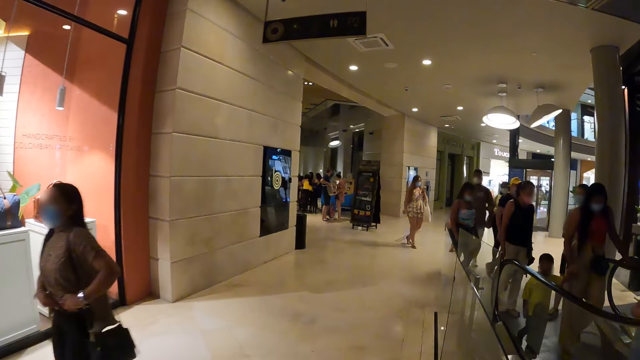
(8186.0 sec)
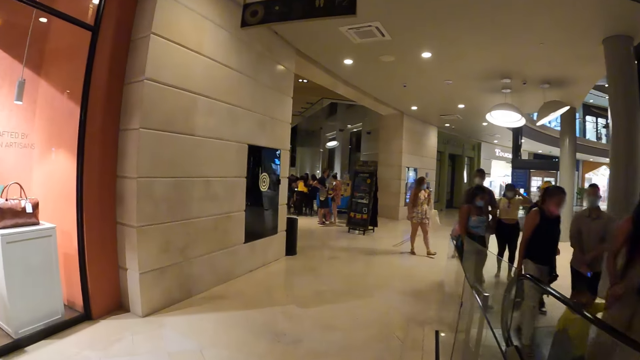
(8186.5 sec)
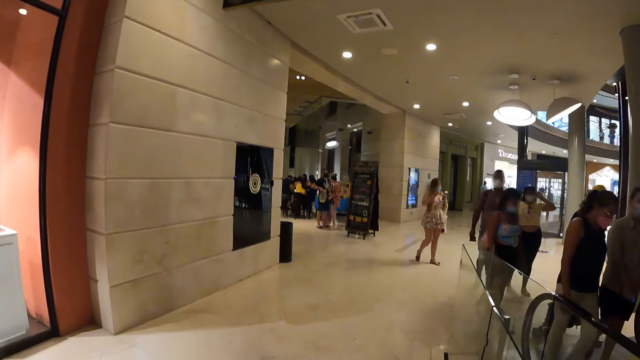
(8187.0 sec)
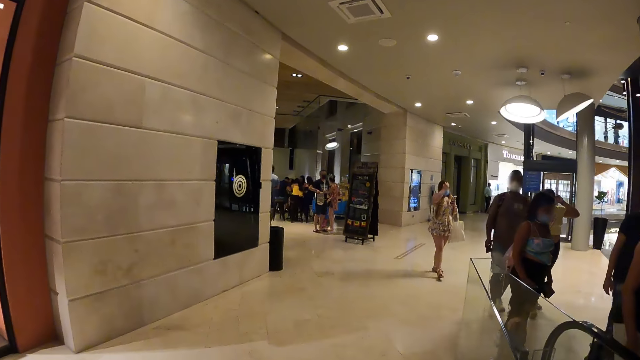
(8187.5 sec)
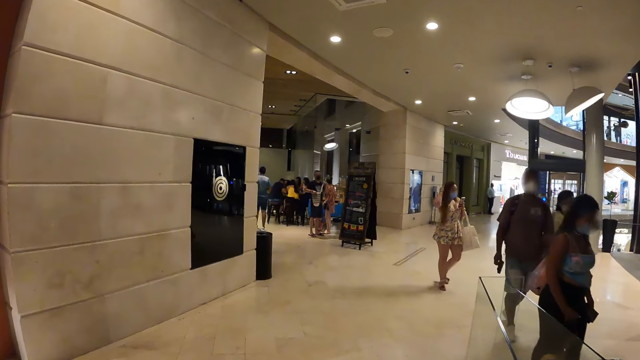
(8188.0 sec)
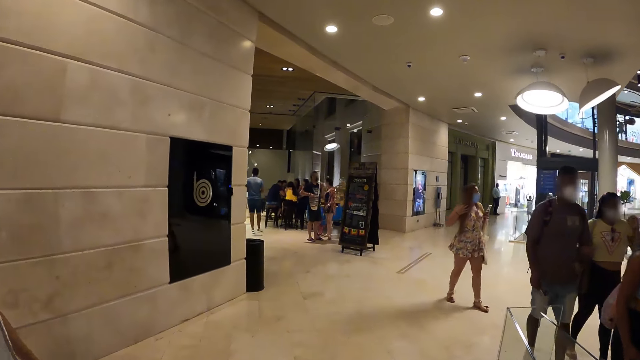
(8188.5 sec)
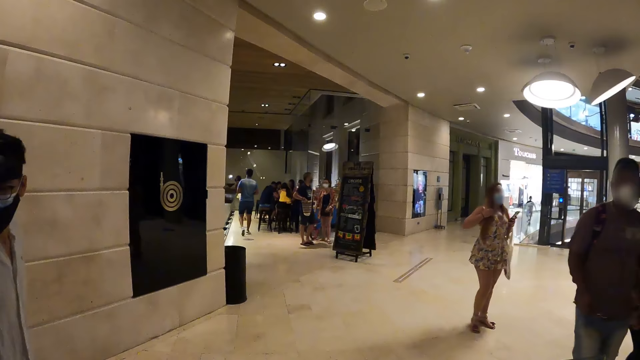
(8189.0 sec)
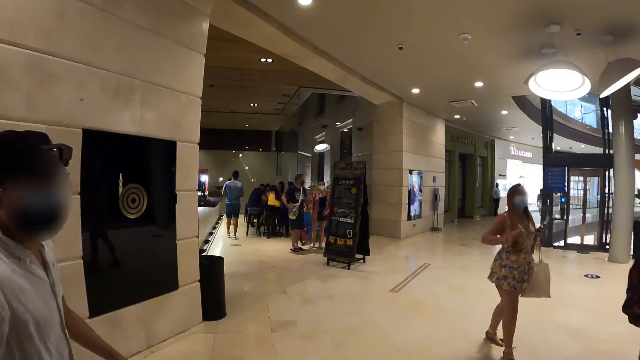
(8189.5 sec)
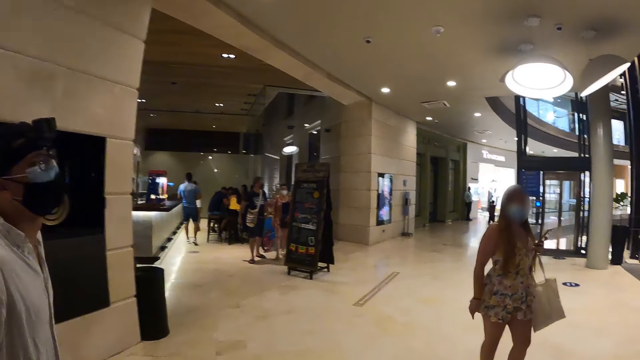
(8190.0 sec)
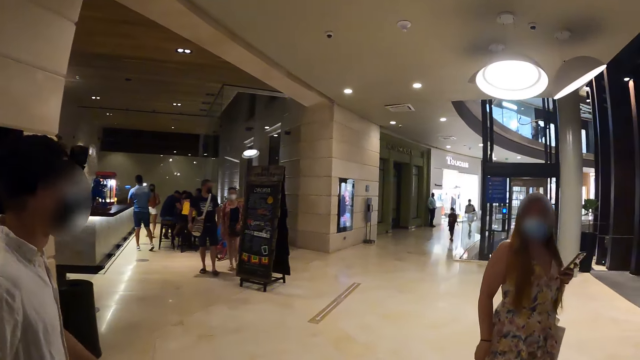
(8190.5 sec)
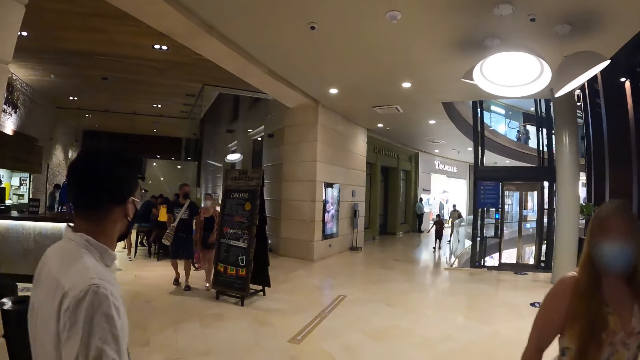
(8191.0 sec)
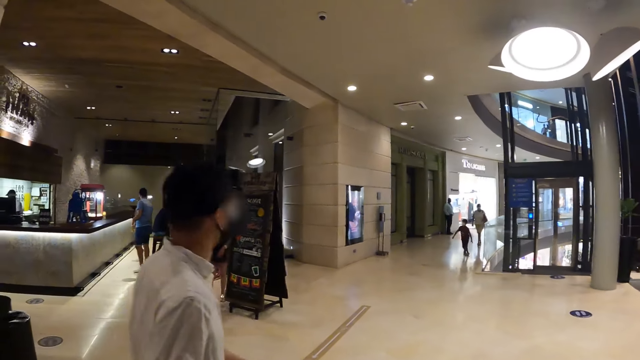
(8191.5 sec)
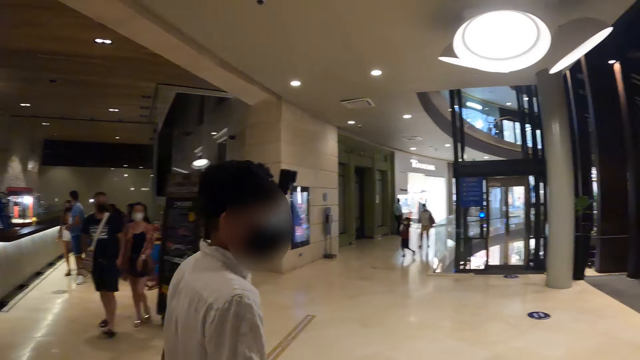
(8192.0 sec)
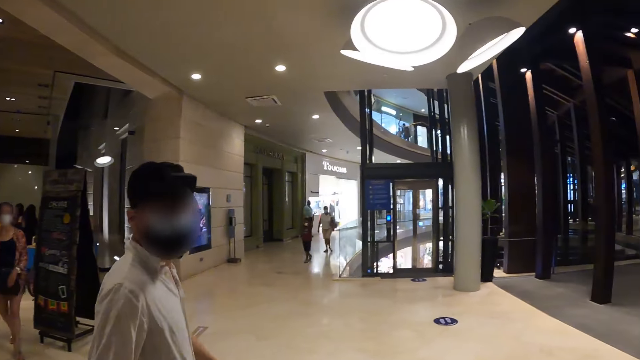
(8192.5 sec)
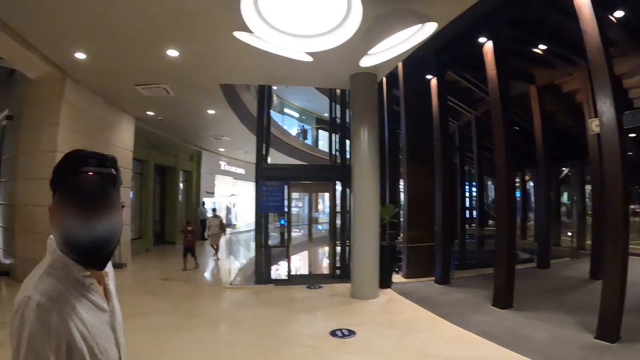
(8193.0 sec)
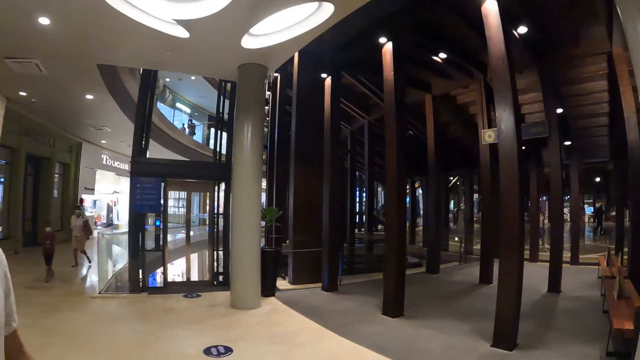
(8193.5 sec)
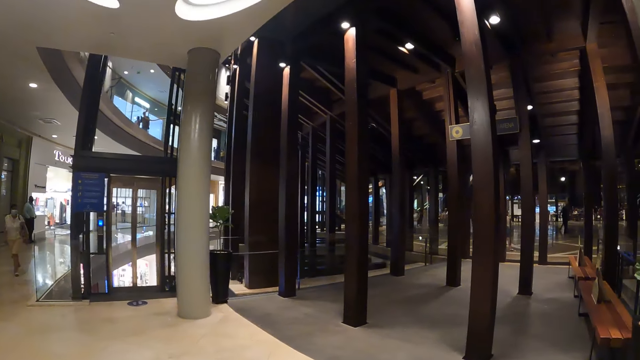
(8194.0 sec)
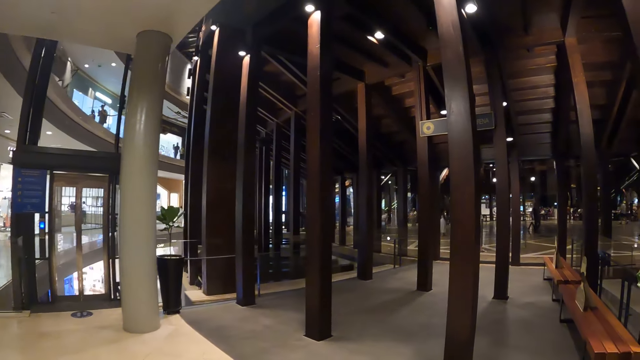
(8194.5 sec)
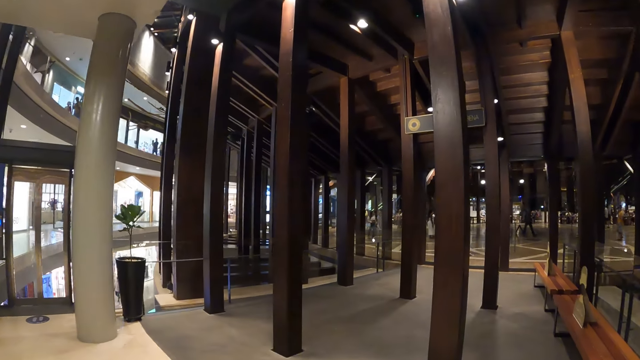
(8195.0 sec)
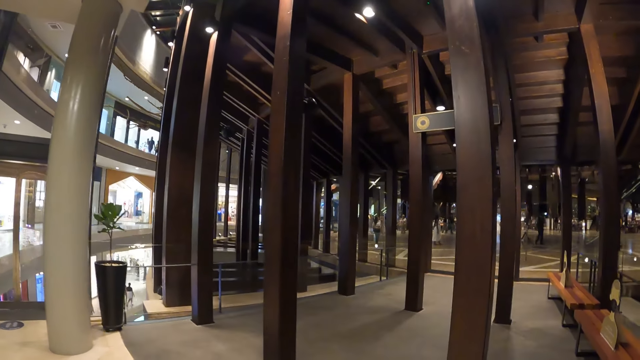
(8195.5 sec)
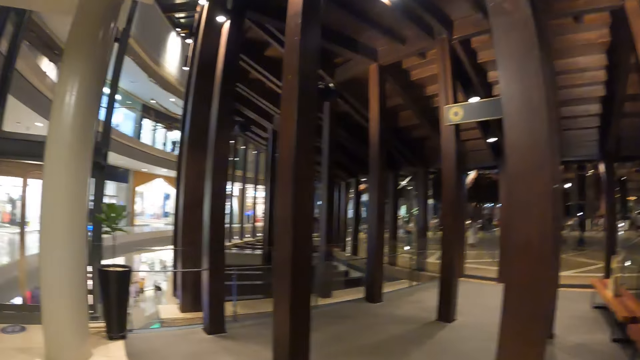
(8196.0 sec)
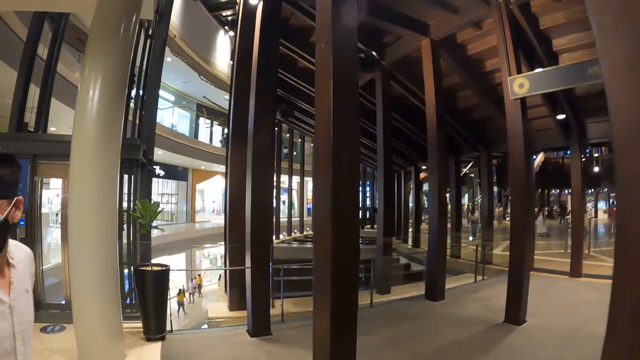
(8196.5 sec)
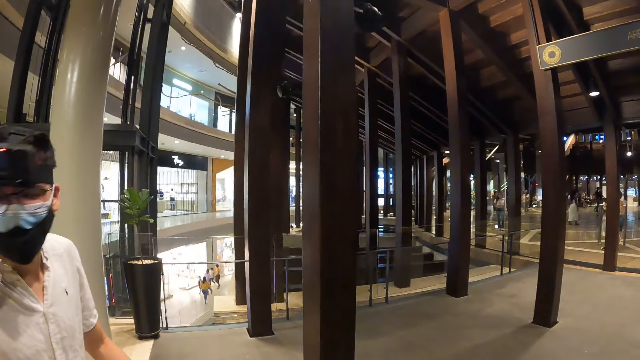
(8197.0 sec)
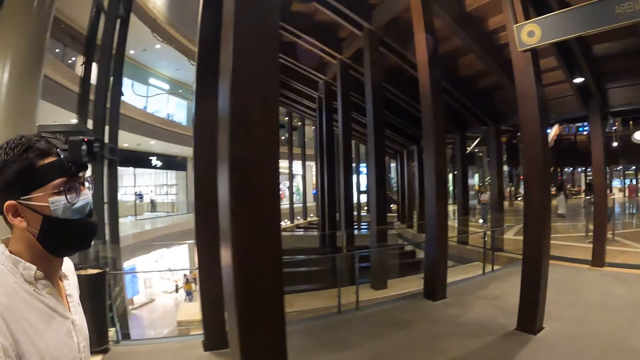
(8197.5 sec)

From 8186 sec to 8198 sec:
A woman walks past a man, the camera wearer and another woman. A third woman walks past the man, the camera wearer and the second woman. A fourth woman walks past the camera wearer, the man and the second woman.

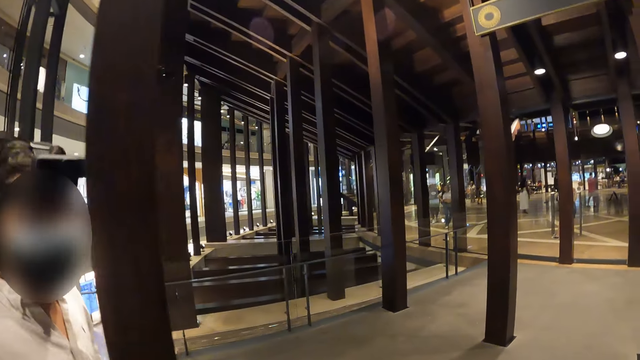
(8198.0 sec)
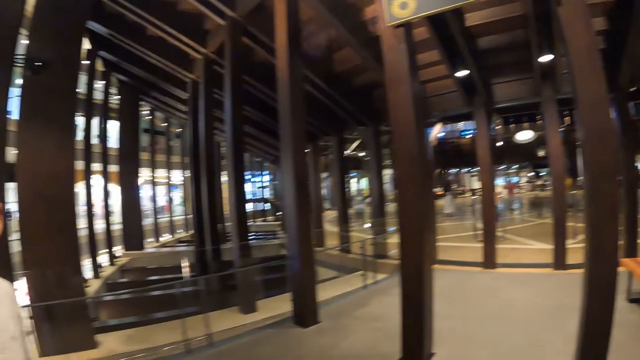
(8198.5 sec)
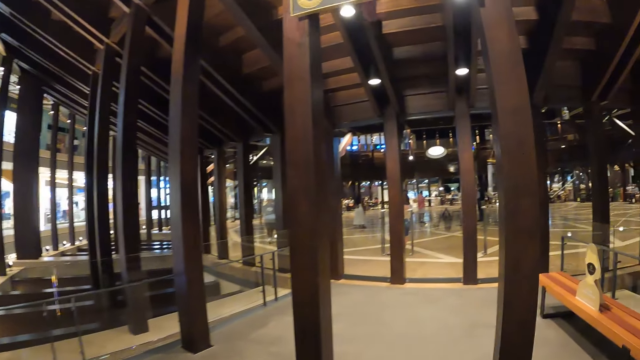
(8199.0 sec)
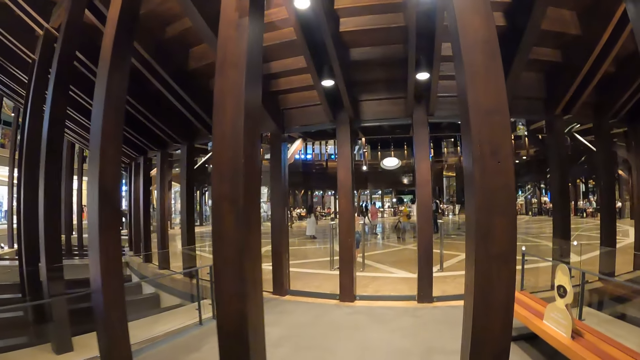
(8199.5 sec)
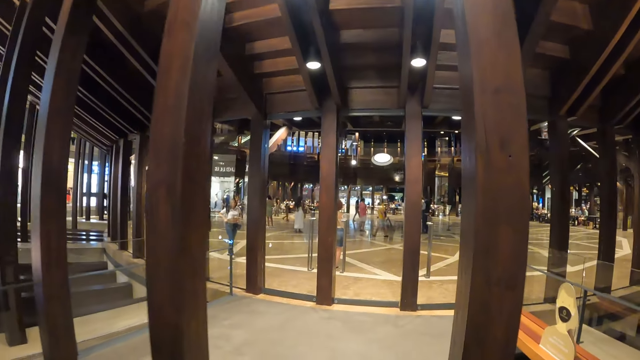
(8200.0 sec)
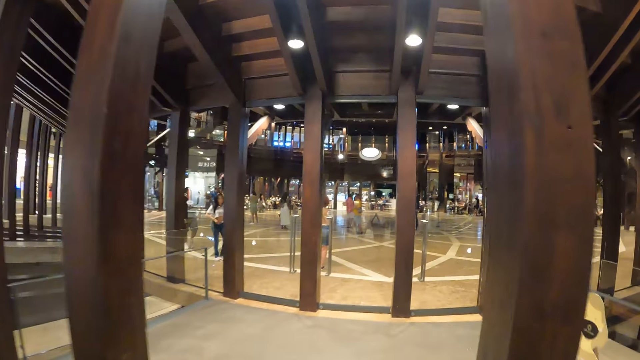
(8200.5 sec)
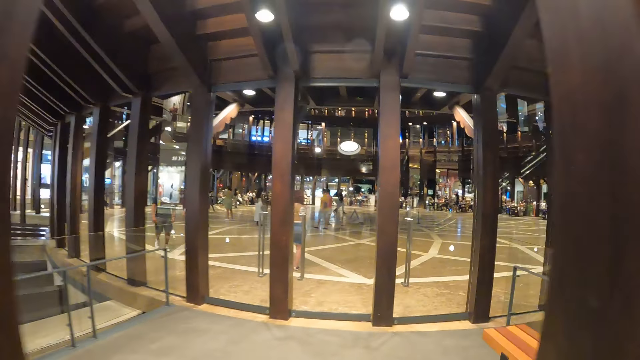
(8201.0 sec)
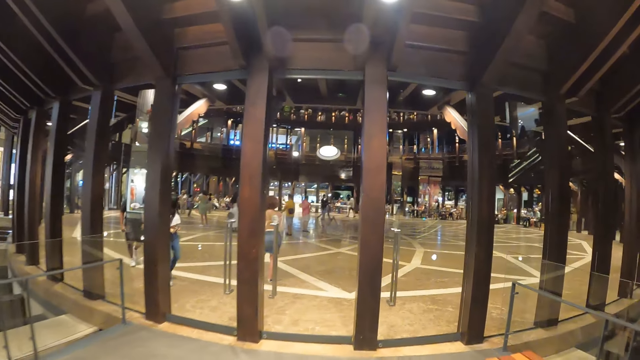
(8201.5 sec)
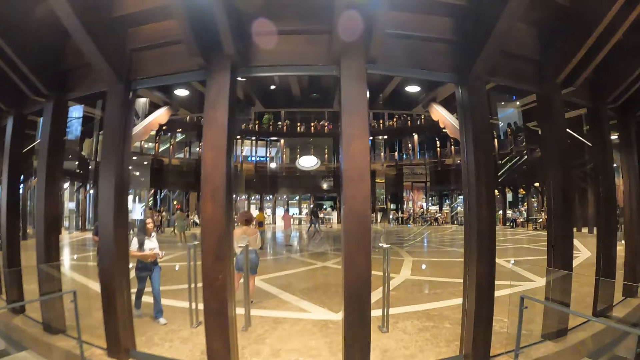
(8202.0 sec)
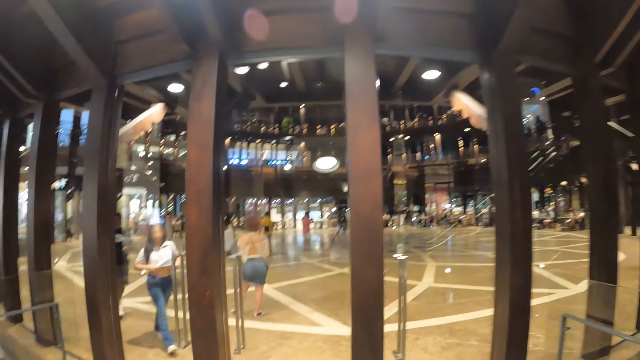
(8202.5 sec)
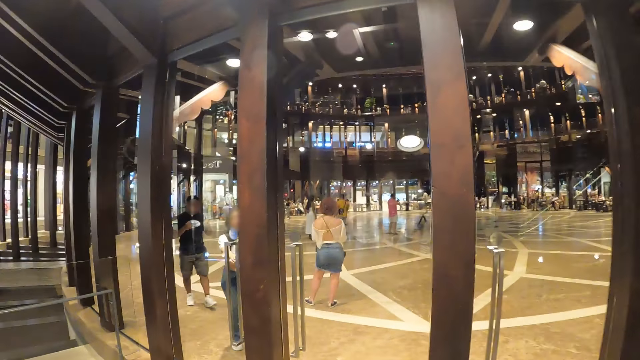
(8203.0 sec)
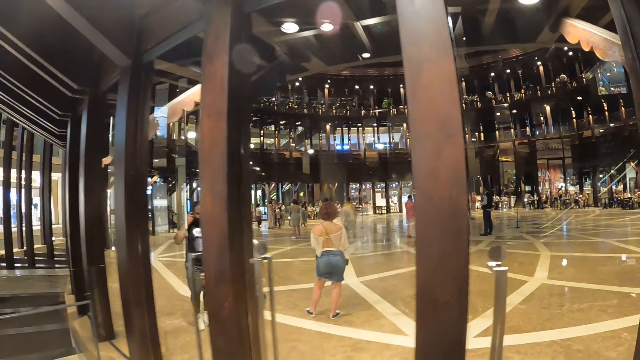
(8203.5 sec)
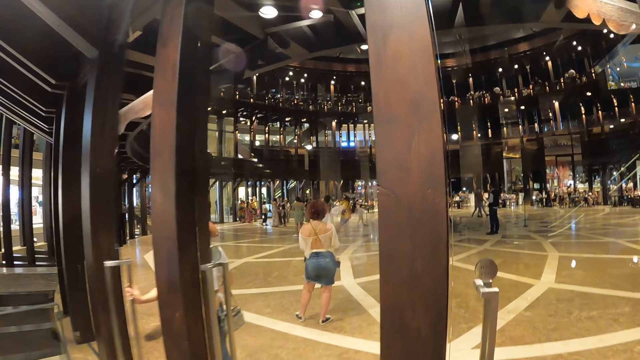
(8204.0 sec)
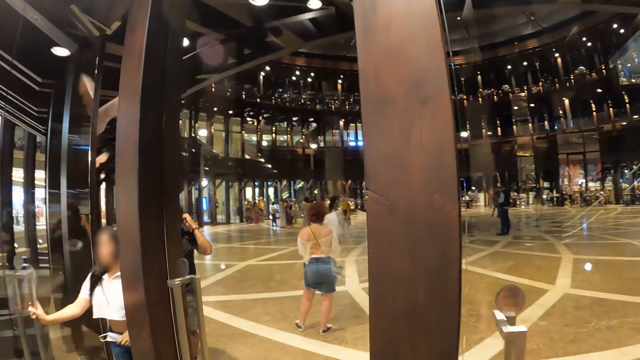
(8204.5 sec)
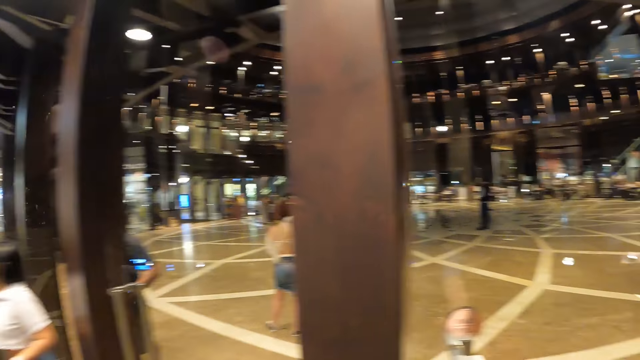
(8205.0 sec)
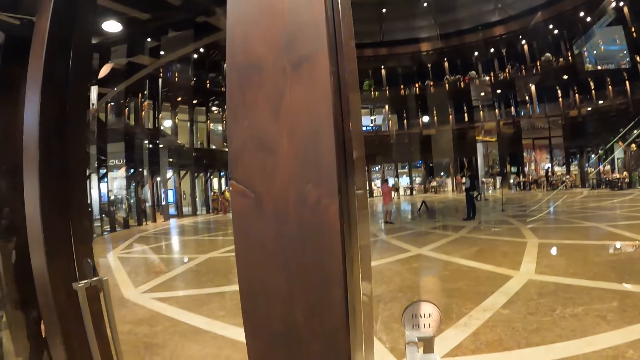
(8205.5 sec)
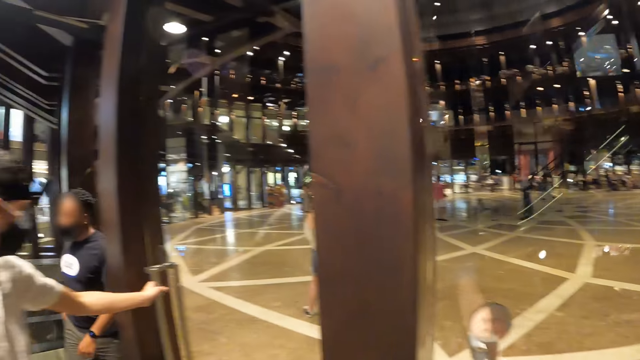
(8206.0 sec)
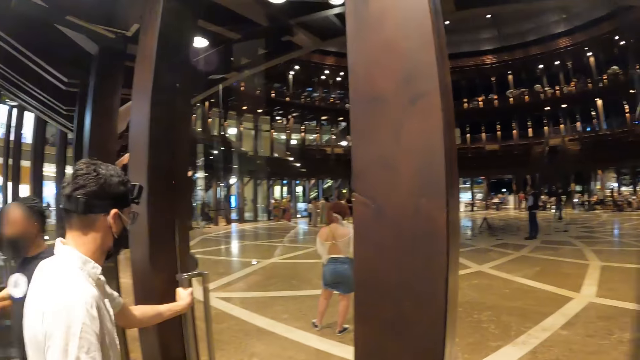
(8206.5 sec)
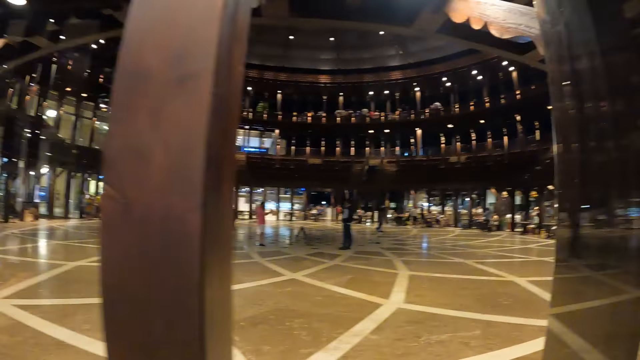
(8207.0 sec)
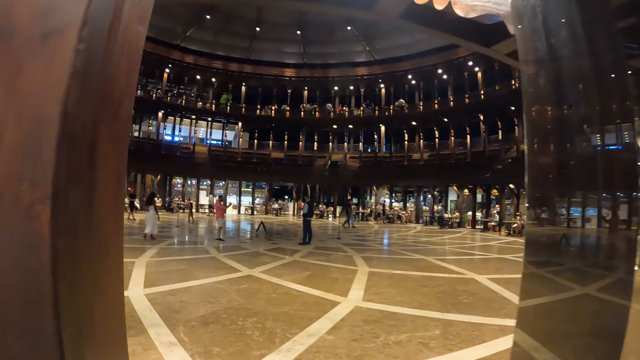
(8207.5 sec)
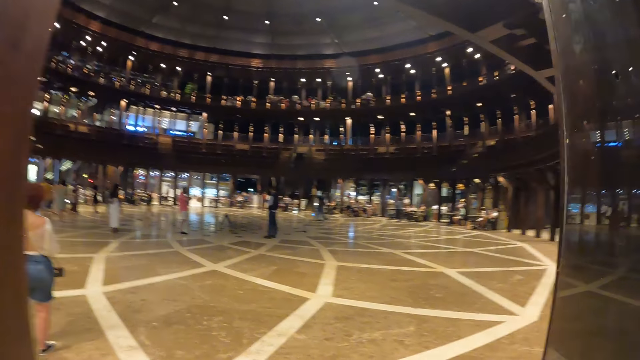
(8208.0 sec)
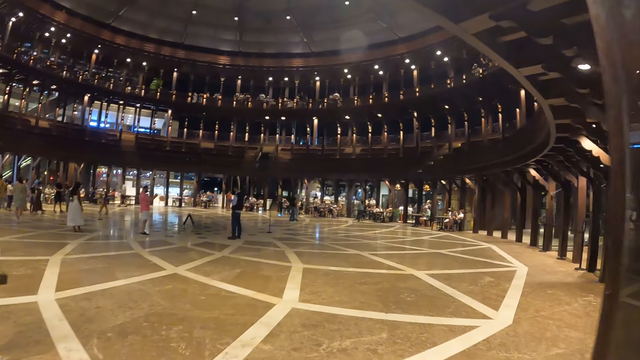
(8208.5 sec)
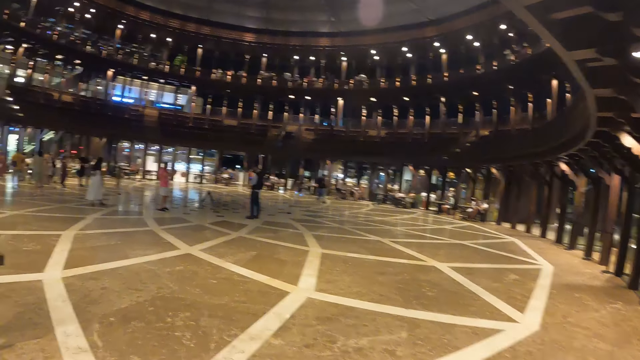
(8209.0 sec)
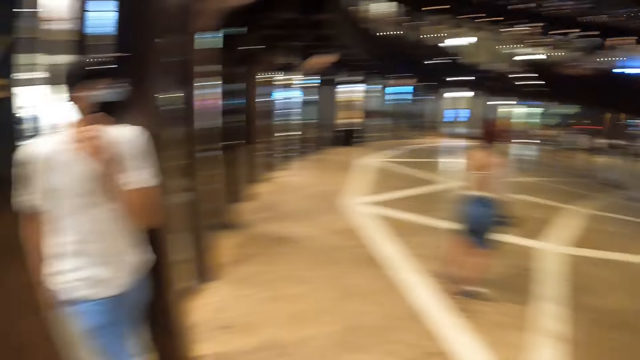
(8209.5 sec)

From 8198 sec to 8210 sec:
A woman opens a door with her right hand. She walks through the door. Another woman walks through the door. The camera wearer opens the door with his right hand. A man holds the handle of the door with his left hand. The camera wearer walks through the door. The man walks through the door.
